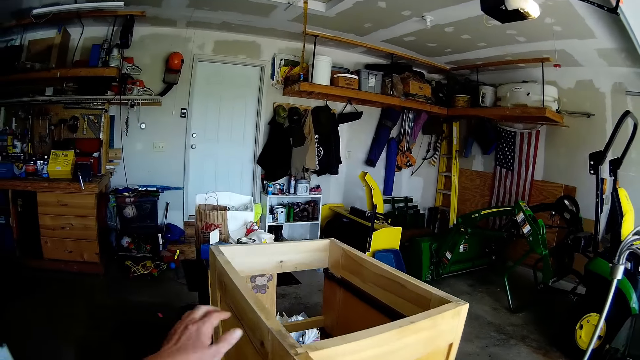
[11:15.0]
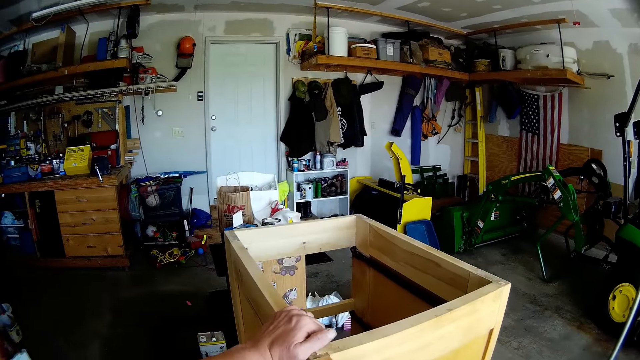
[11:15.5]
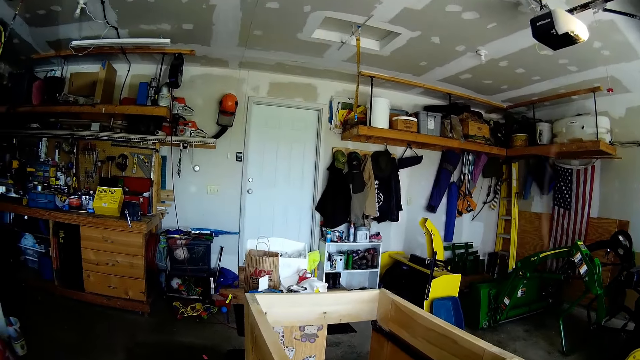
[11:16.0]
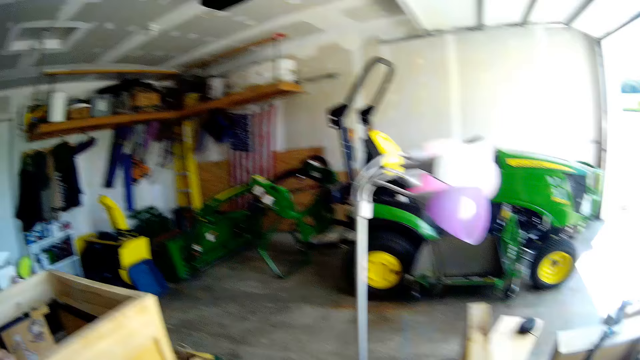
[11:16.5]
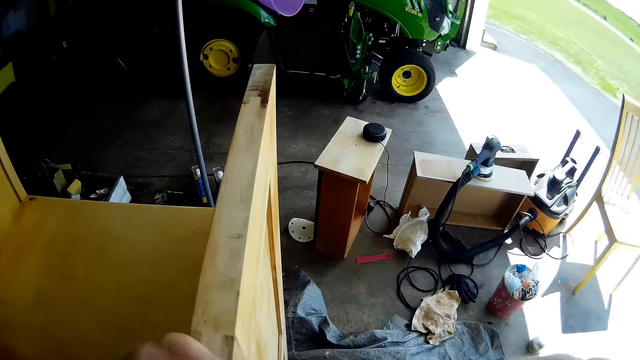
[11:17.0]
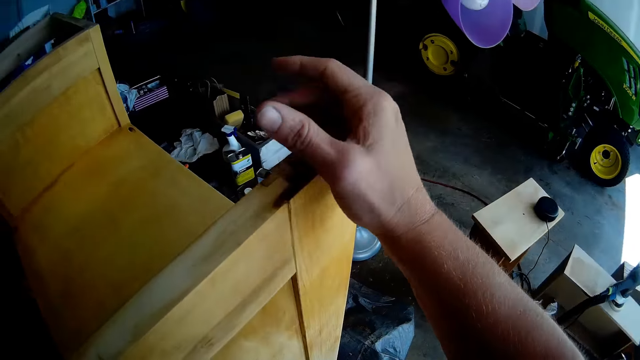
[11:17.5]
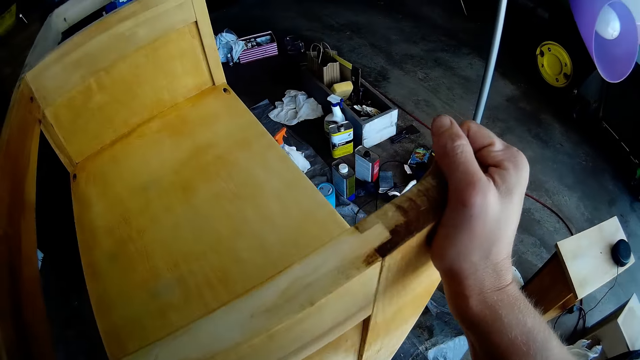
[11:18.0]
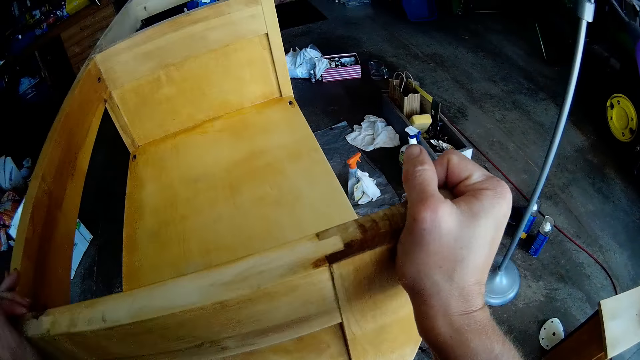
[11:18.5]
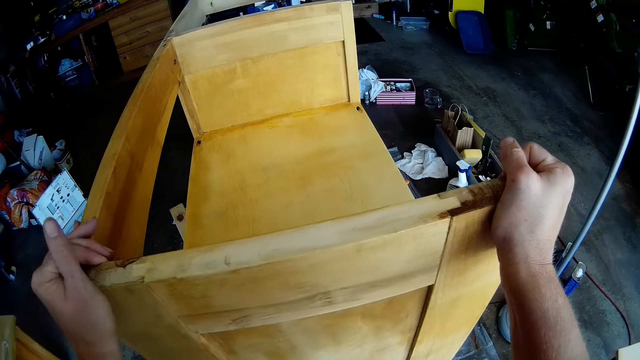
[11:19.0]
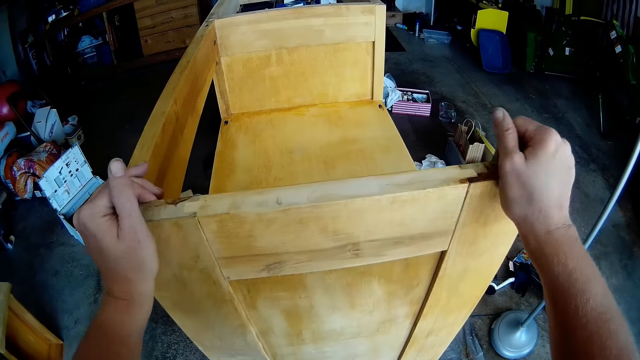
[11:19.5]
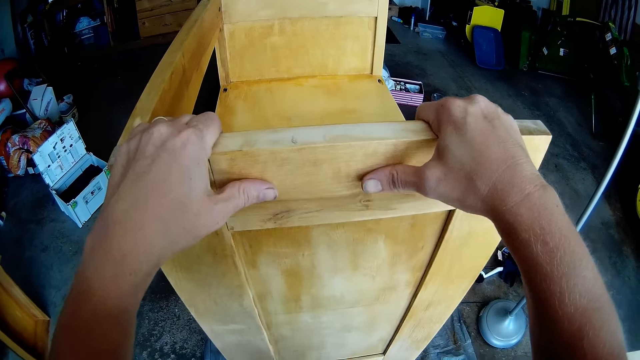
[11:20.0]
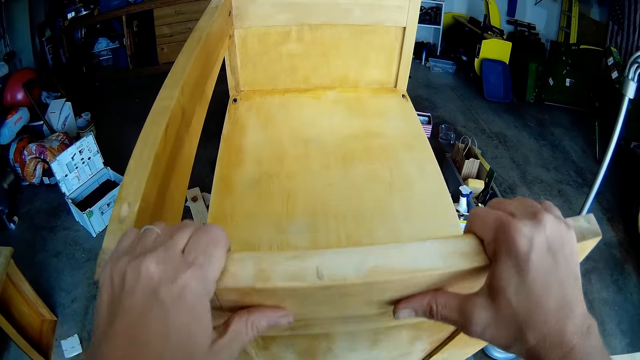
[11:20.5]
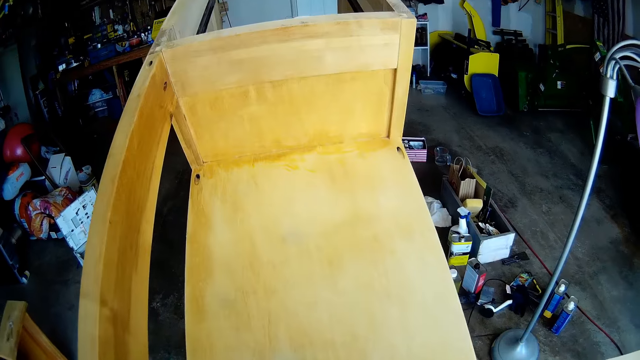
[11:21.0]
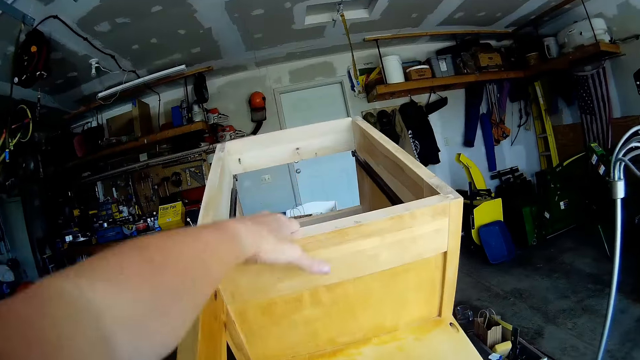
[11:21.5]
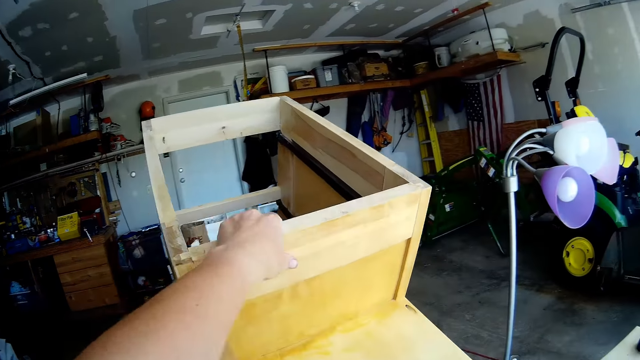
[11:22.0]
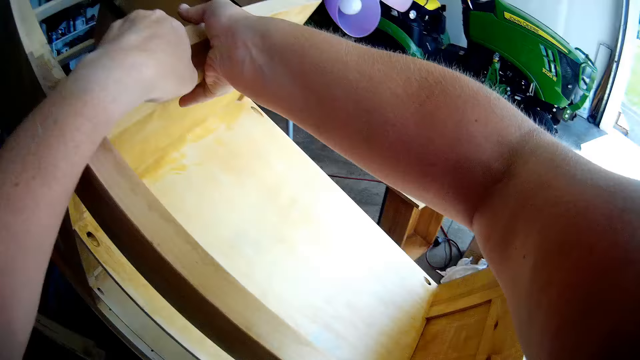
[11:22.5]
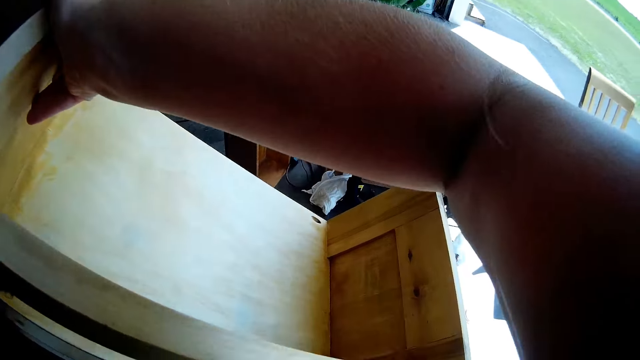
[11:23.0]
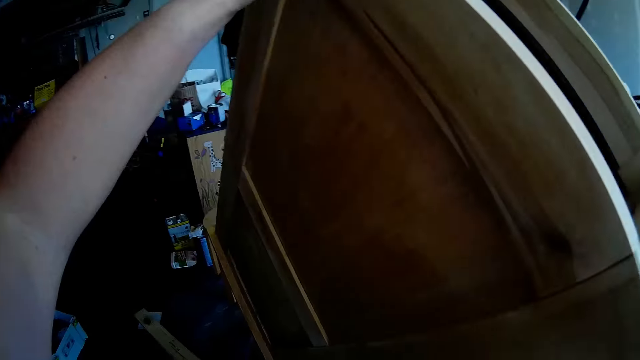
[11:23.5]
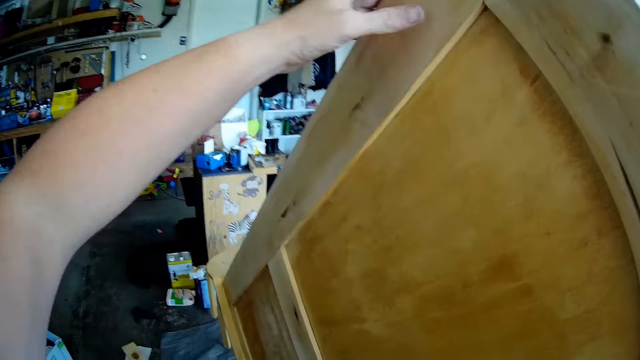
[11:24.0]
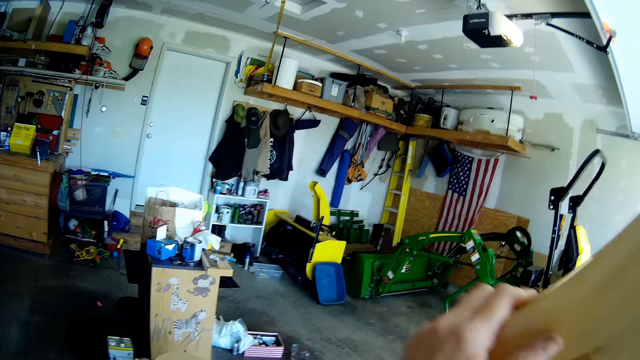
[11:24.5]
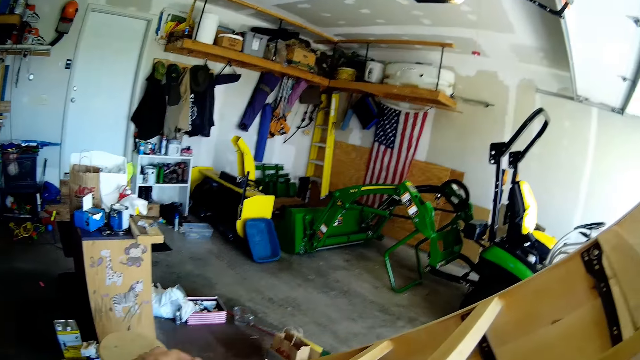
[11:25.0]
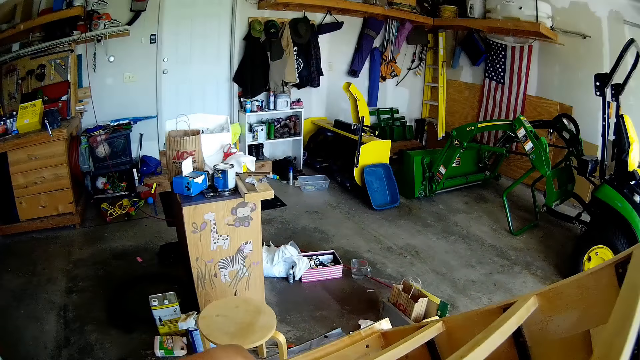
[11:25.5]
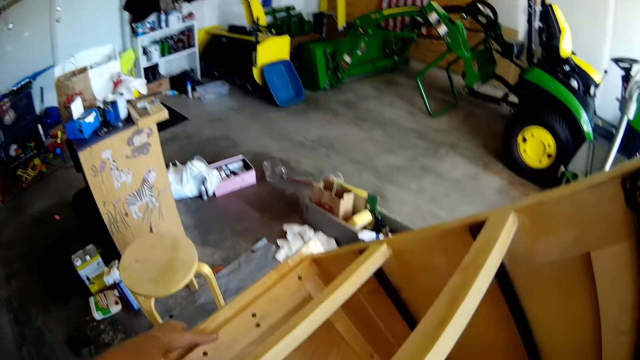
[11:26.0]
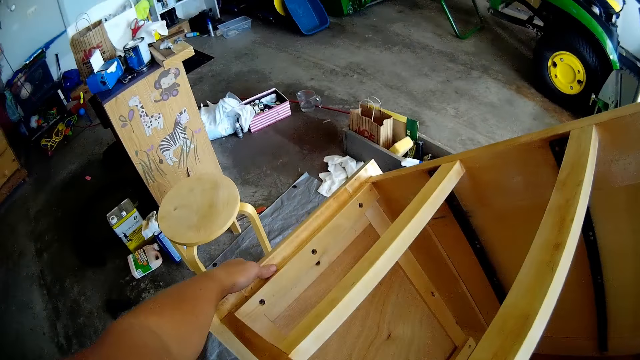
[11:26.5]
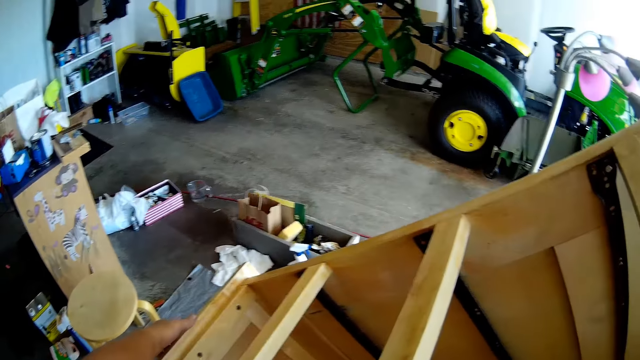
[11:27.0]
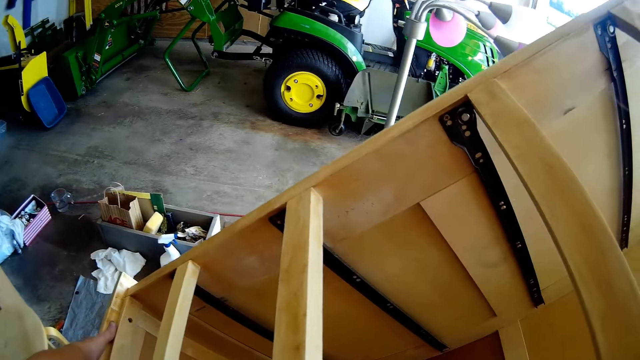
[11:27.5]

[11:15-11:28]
The camera wearer holds the chest of drawers or wooden cabinet with a hand. They hold the chest of drawers with both hands. They tilt the chest of drawers with their hands. They turn down the cabinet.

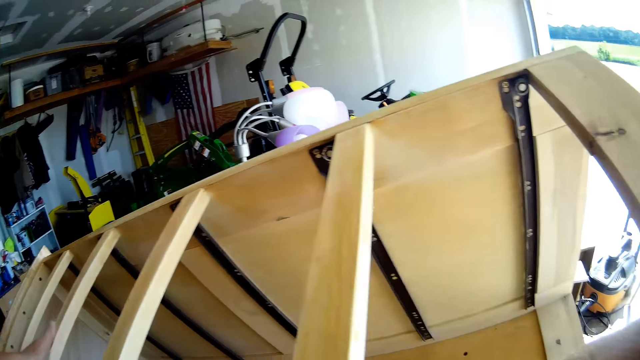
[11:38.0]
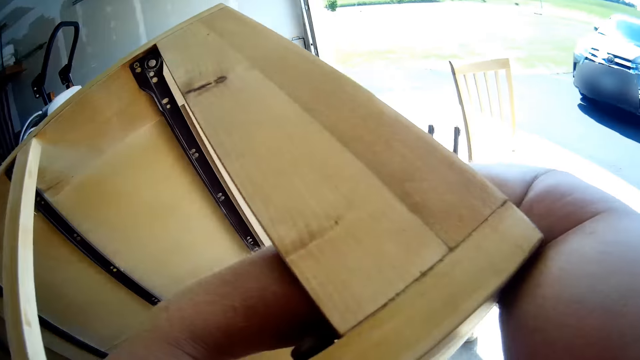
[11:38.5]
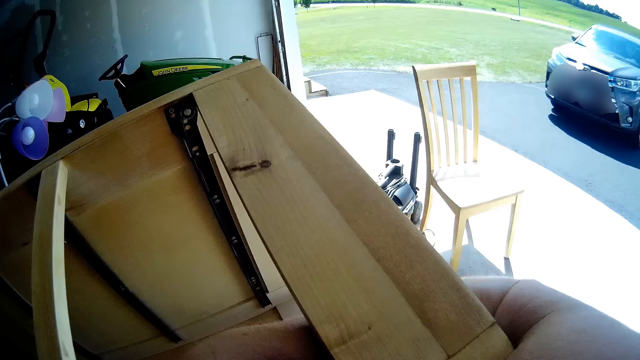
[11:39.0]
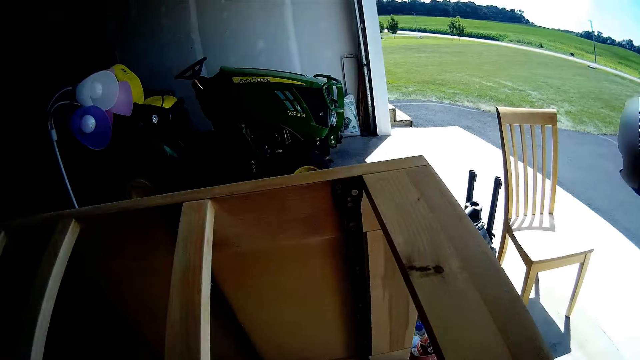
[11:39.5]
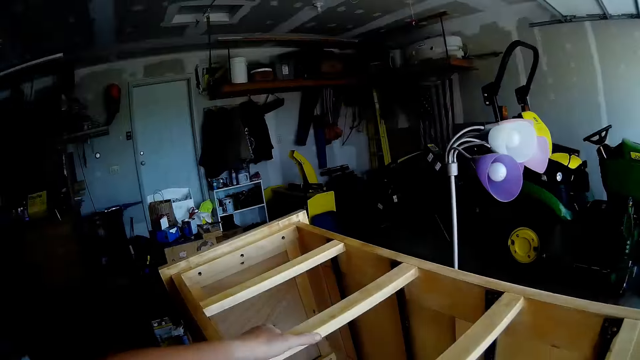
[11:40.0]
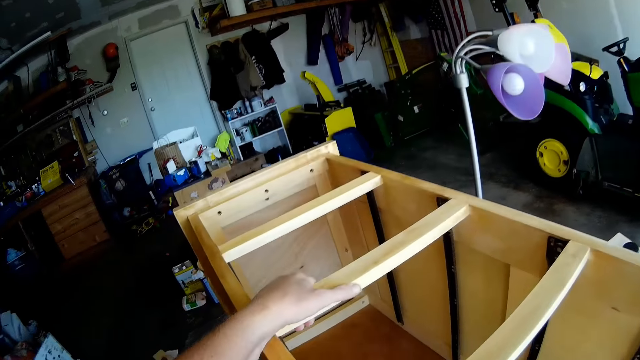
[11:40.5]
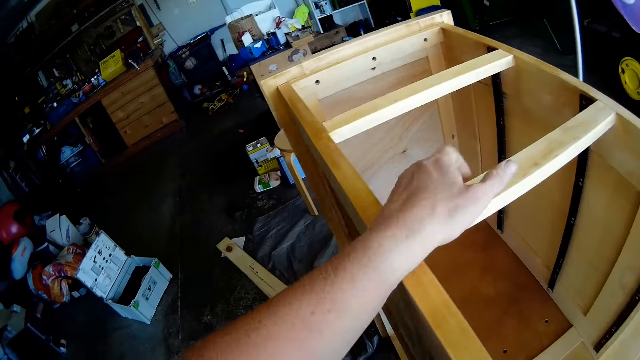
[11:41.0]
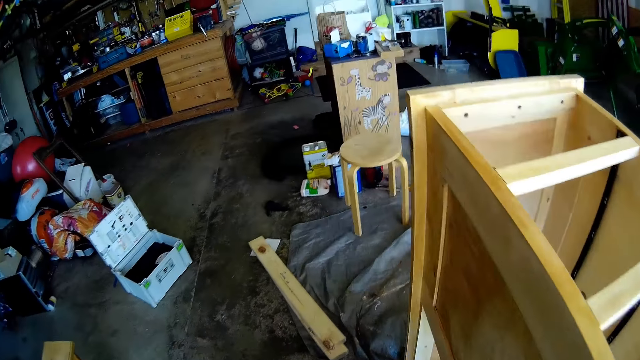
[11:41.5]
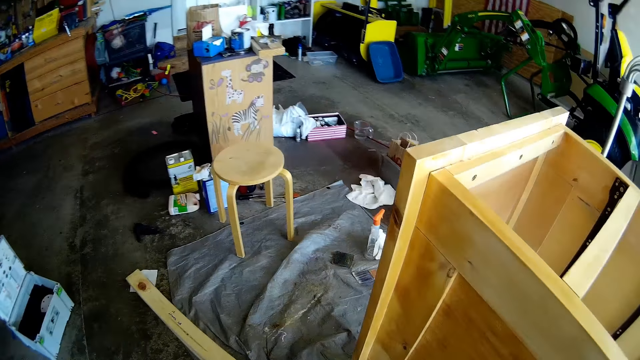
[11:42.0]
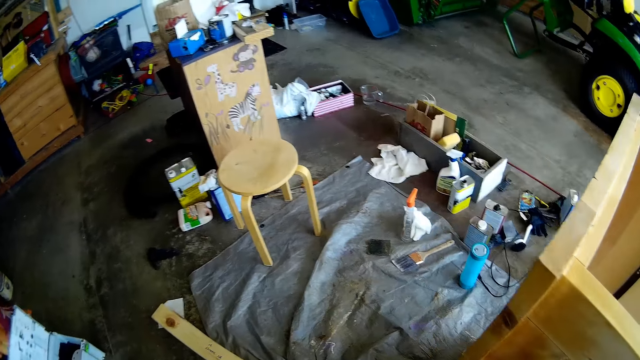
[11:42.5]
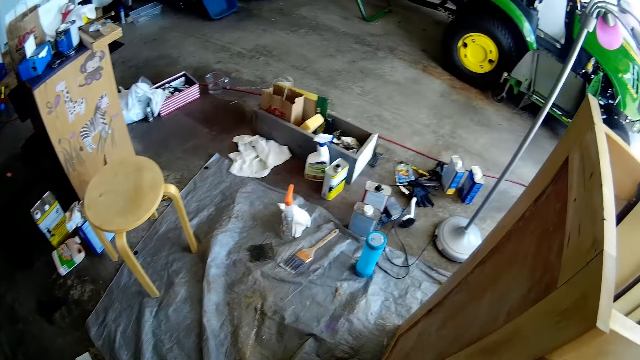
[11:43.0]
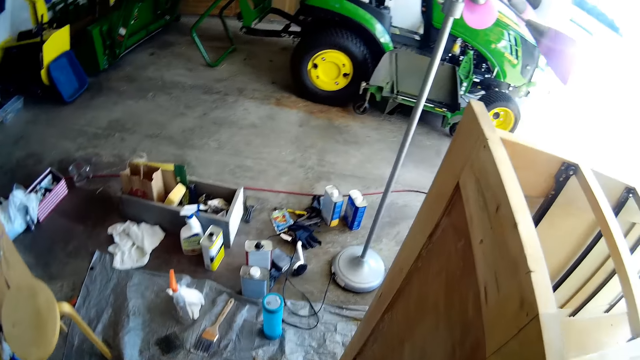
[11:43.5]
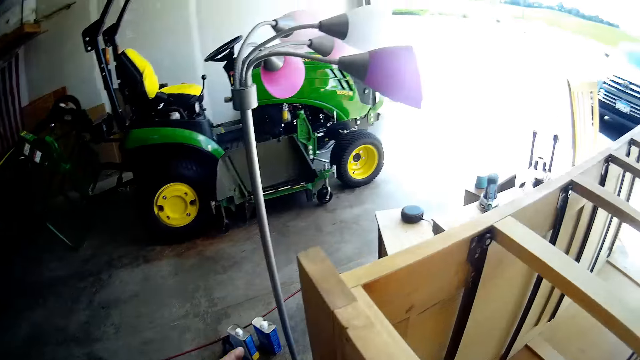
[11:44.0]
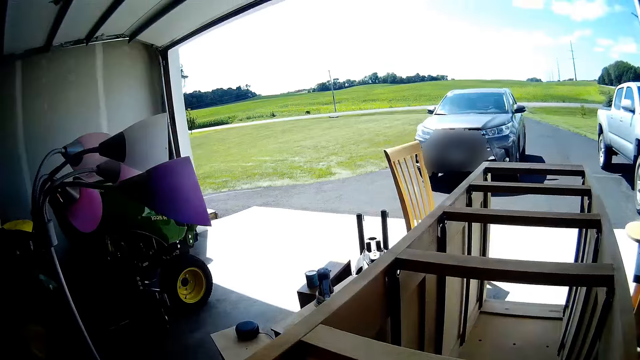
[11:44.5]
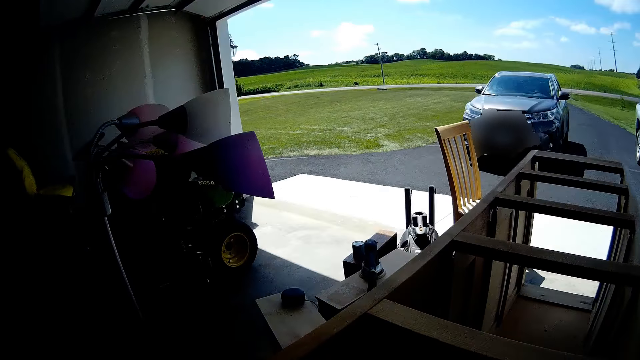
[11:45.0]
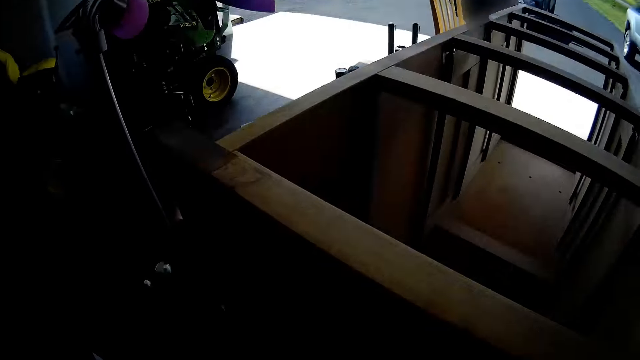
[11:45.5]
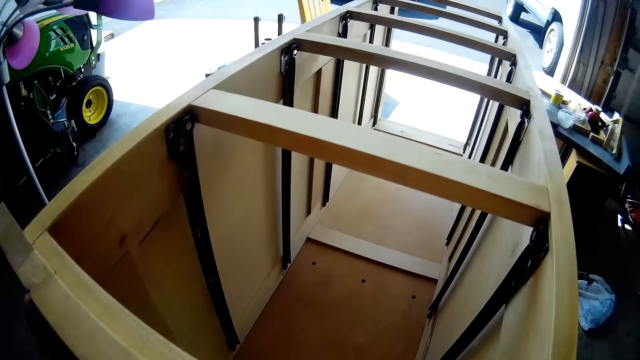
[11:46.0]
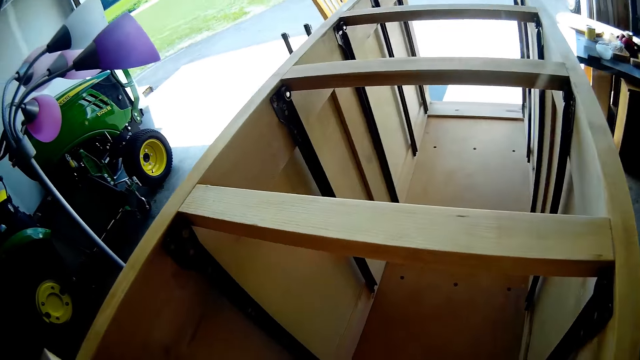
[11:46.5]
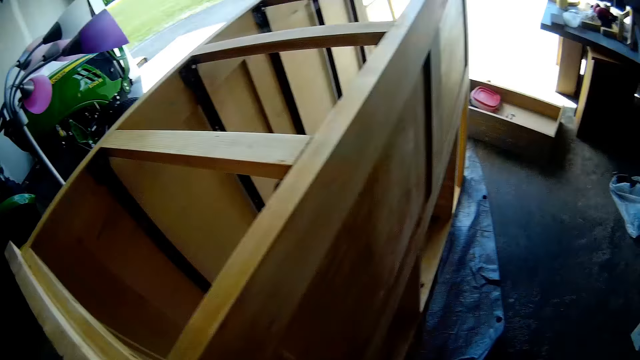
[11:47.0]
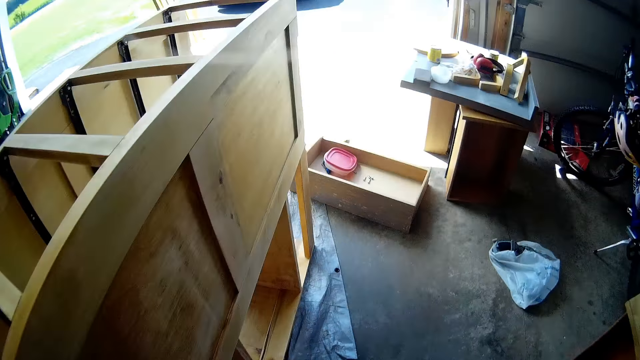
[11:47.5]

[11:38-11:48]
The camera wearer converses with a male.
